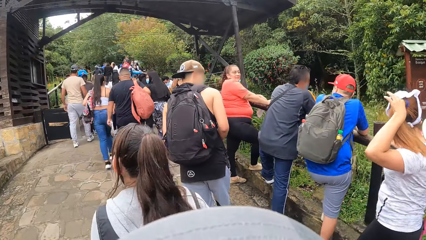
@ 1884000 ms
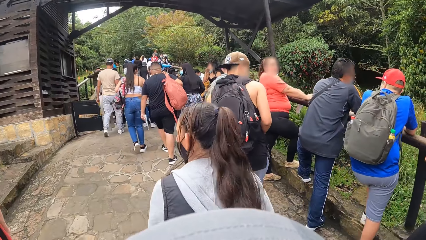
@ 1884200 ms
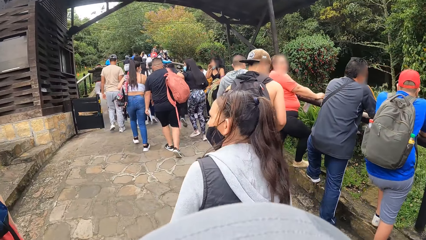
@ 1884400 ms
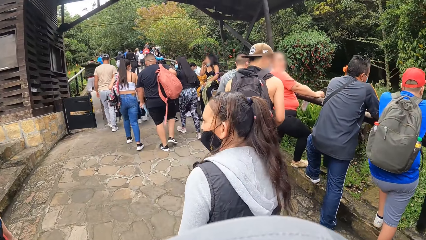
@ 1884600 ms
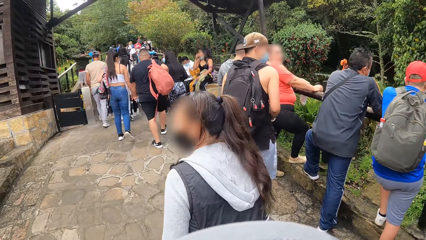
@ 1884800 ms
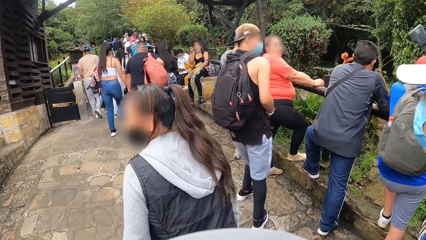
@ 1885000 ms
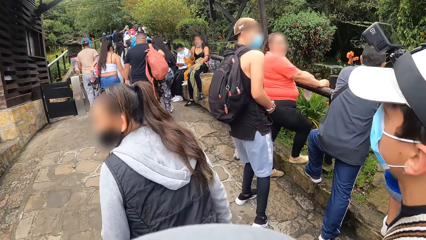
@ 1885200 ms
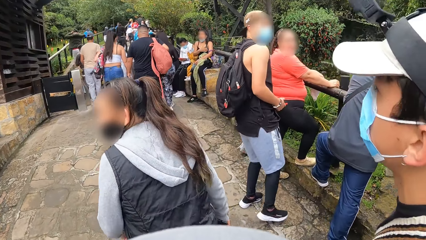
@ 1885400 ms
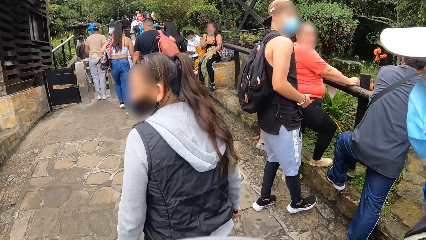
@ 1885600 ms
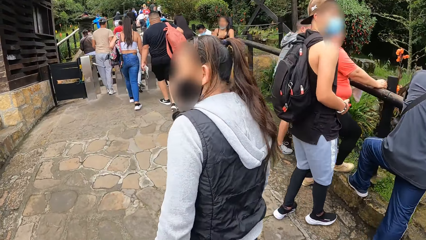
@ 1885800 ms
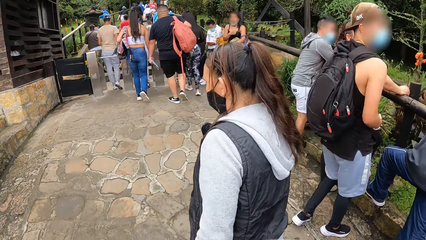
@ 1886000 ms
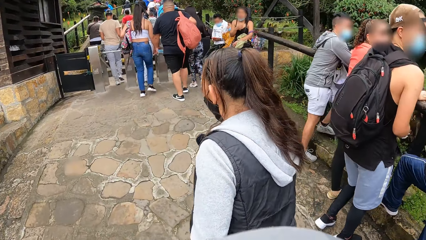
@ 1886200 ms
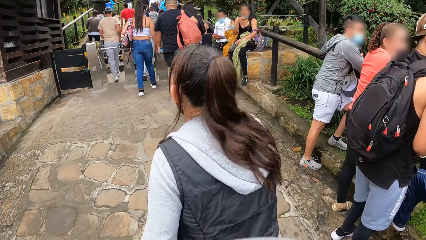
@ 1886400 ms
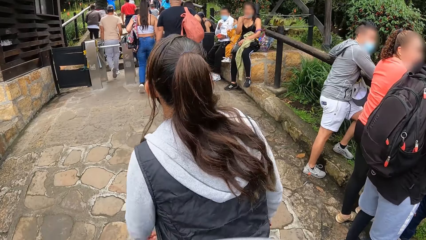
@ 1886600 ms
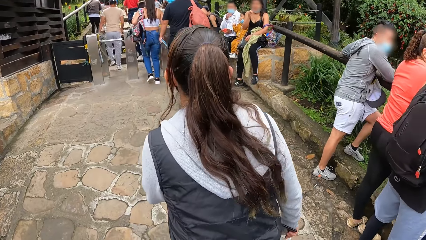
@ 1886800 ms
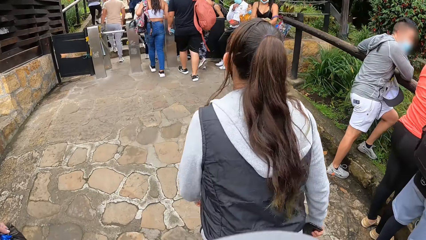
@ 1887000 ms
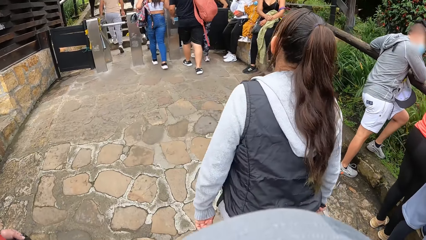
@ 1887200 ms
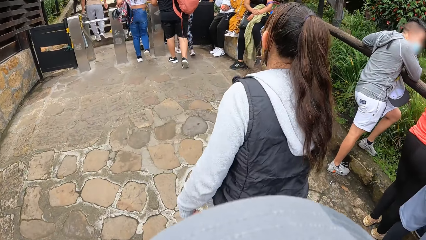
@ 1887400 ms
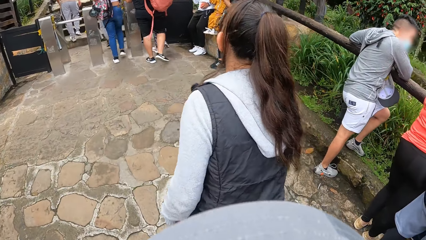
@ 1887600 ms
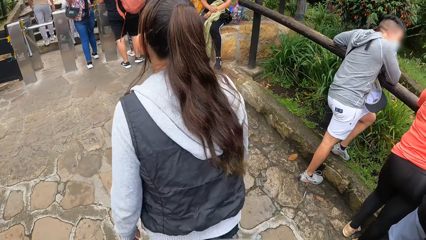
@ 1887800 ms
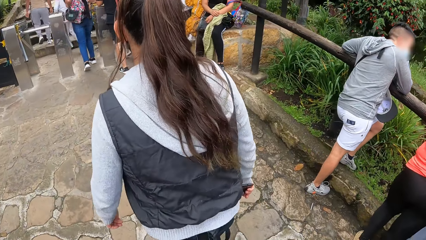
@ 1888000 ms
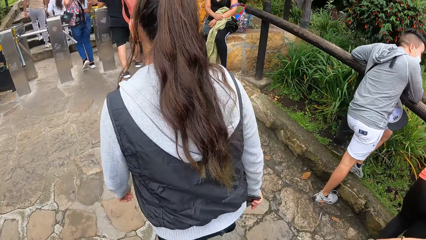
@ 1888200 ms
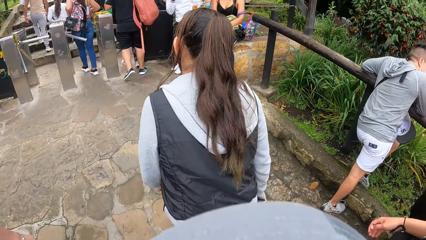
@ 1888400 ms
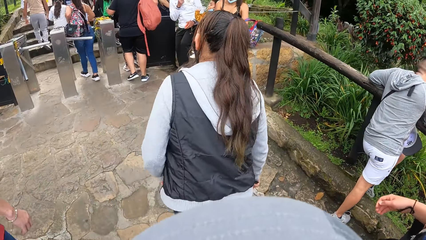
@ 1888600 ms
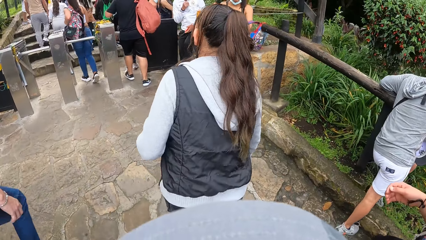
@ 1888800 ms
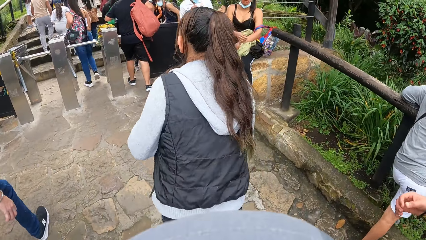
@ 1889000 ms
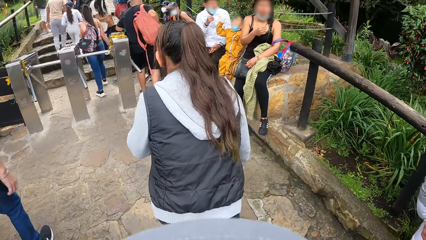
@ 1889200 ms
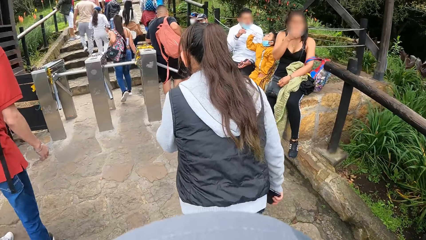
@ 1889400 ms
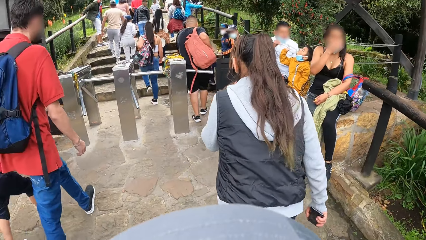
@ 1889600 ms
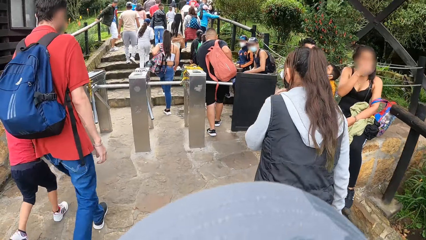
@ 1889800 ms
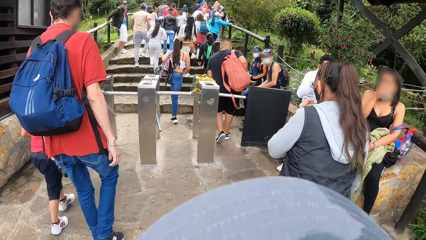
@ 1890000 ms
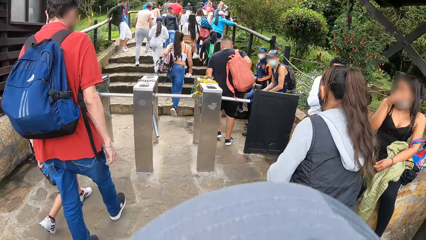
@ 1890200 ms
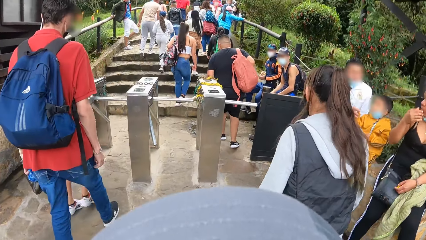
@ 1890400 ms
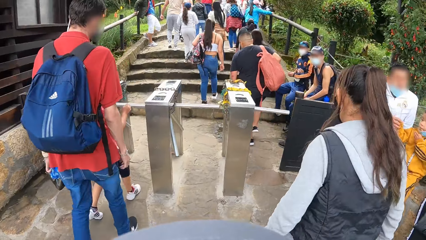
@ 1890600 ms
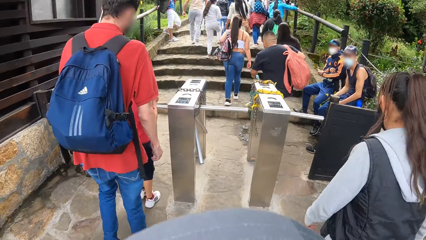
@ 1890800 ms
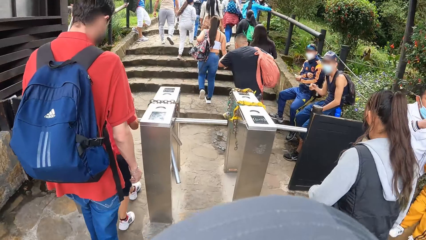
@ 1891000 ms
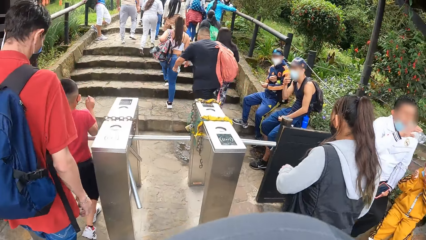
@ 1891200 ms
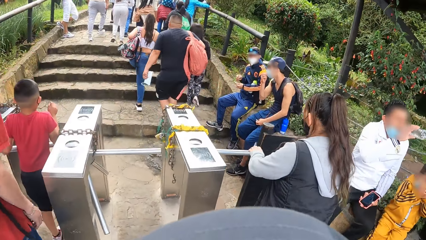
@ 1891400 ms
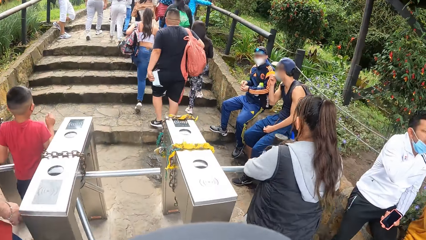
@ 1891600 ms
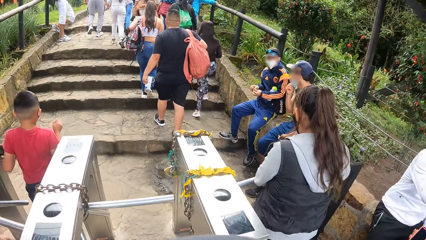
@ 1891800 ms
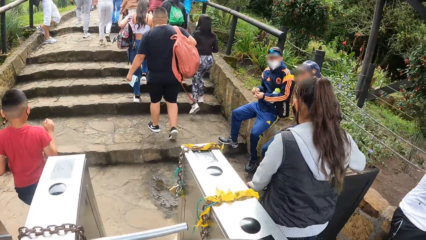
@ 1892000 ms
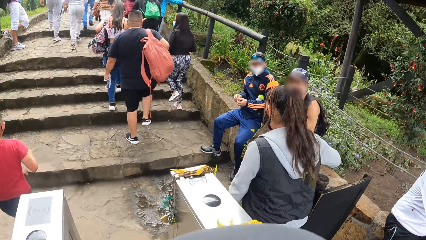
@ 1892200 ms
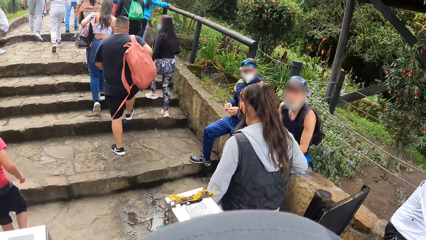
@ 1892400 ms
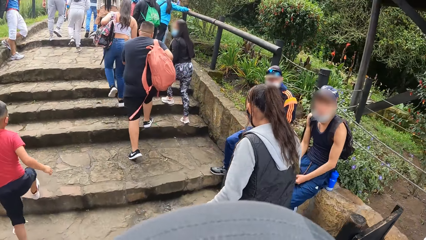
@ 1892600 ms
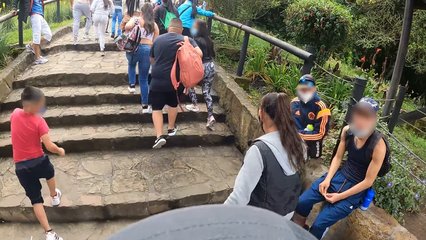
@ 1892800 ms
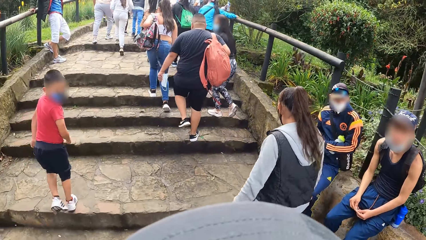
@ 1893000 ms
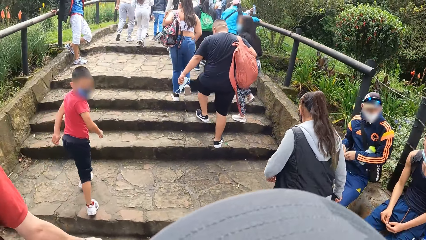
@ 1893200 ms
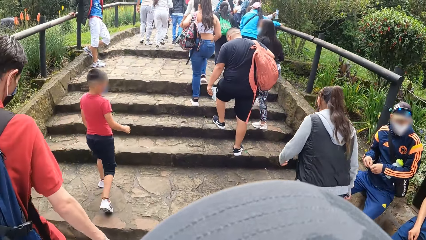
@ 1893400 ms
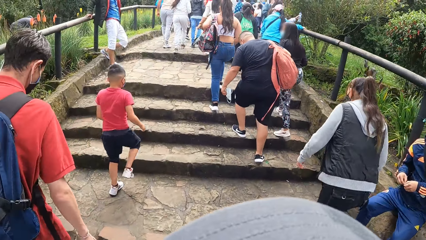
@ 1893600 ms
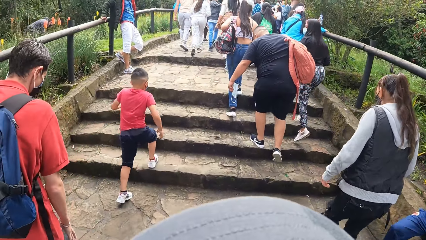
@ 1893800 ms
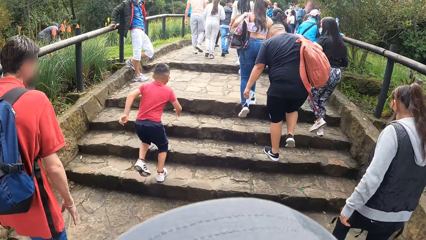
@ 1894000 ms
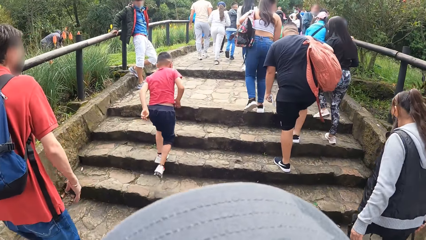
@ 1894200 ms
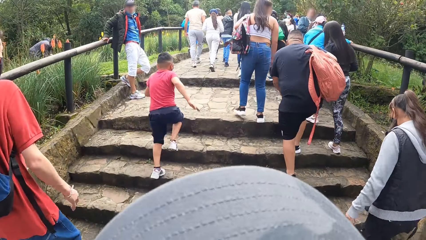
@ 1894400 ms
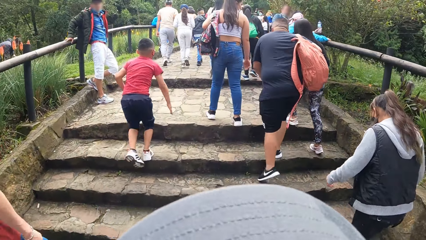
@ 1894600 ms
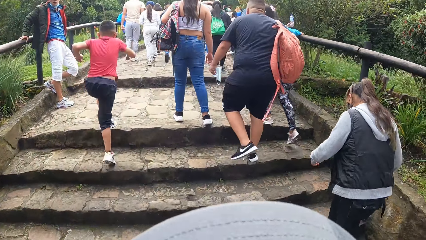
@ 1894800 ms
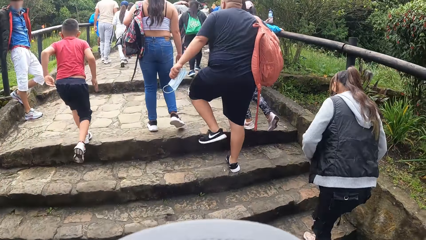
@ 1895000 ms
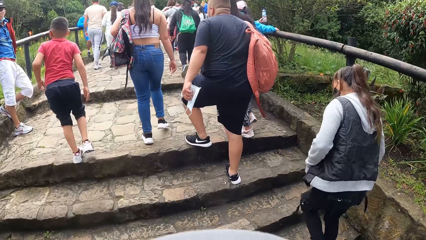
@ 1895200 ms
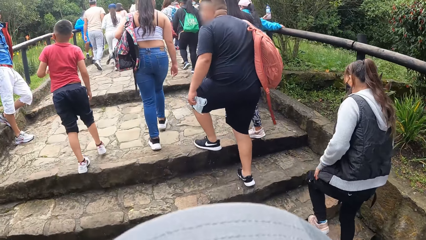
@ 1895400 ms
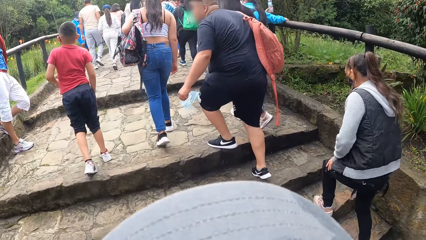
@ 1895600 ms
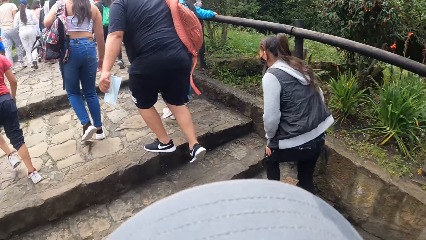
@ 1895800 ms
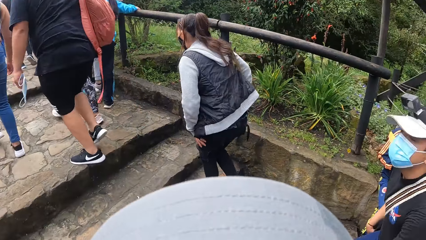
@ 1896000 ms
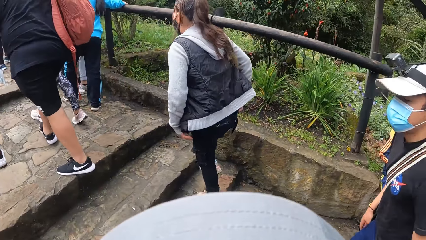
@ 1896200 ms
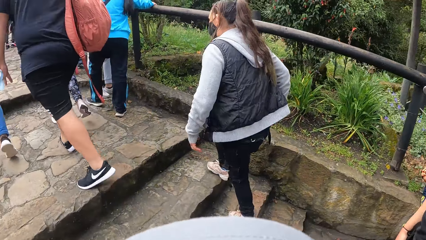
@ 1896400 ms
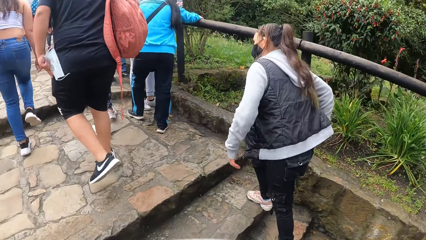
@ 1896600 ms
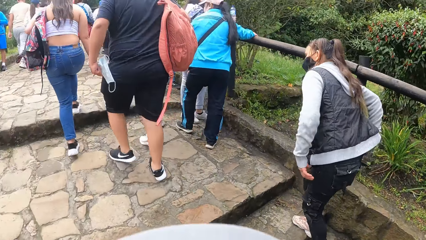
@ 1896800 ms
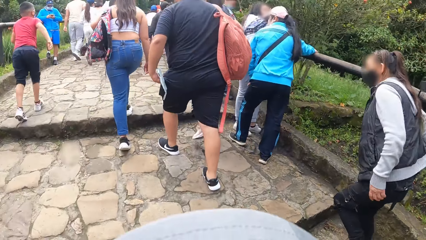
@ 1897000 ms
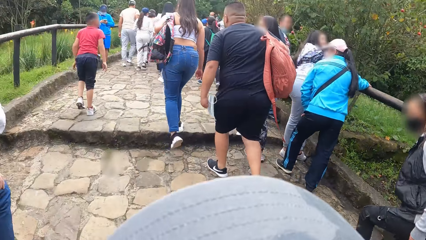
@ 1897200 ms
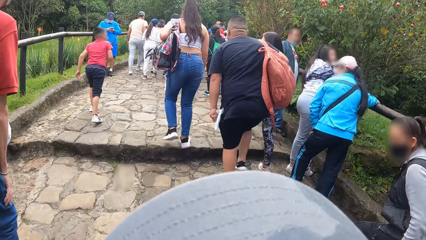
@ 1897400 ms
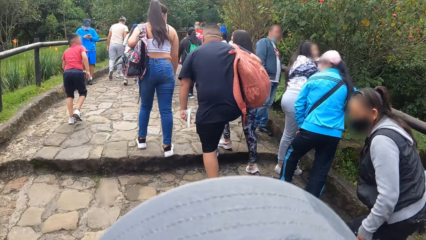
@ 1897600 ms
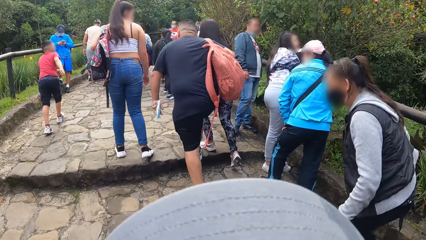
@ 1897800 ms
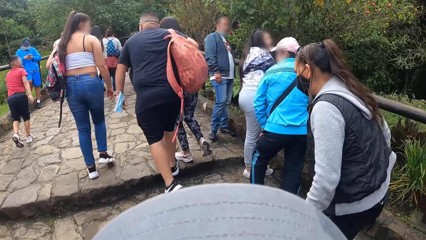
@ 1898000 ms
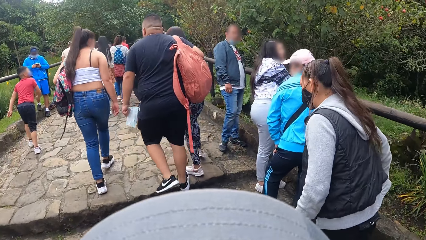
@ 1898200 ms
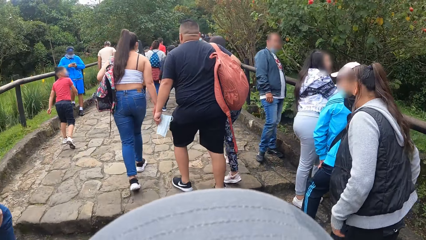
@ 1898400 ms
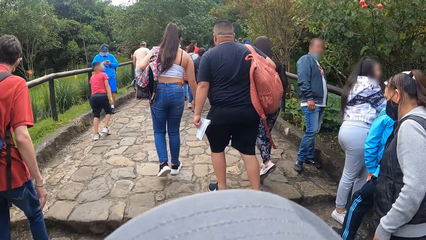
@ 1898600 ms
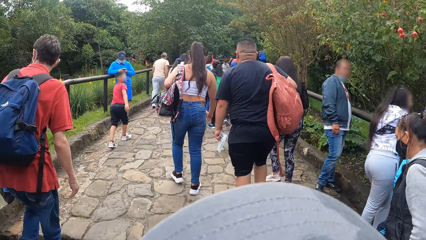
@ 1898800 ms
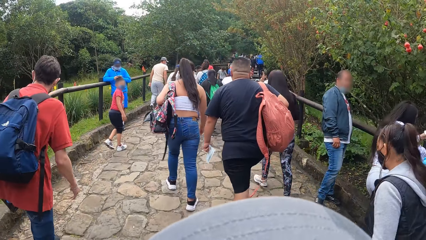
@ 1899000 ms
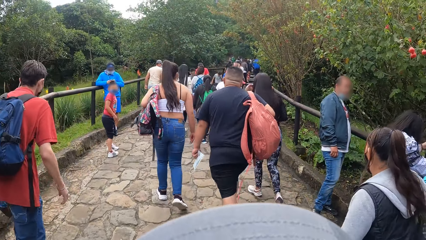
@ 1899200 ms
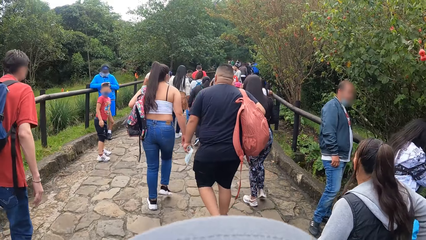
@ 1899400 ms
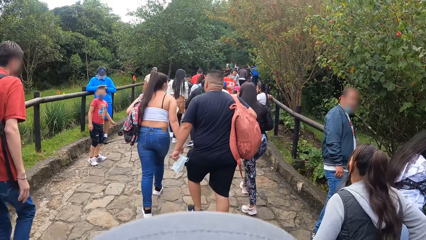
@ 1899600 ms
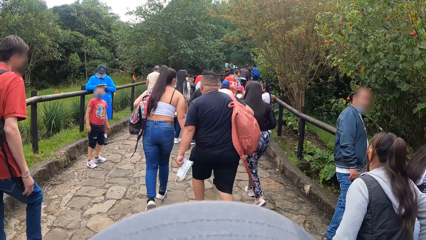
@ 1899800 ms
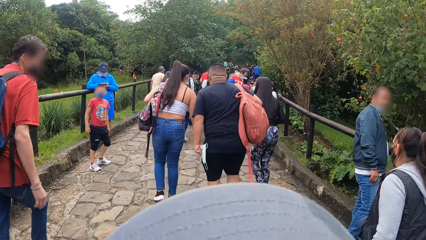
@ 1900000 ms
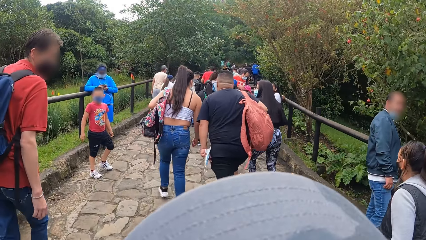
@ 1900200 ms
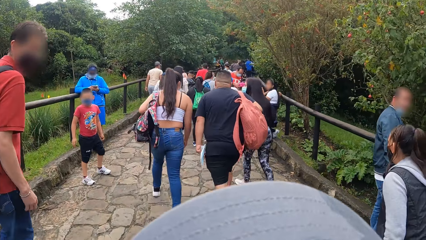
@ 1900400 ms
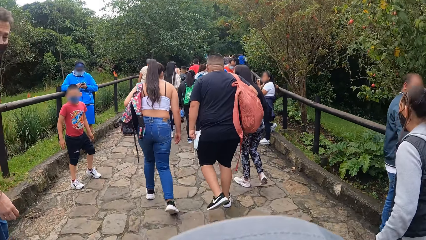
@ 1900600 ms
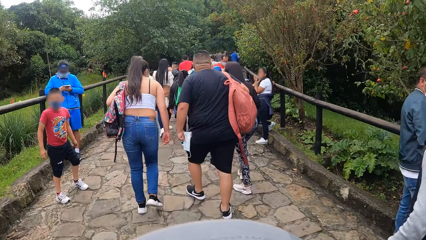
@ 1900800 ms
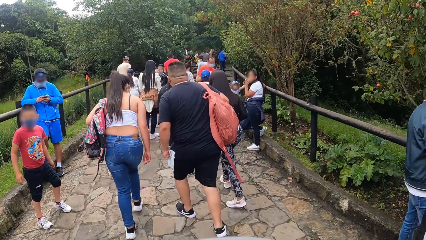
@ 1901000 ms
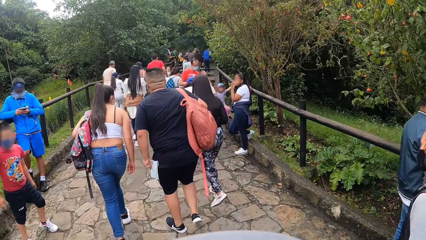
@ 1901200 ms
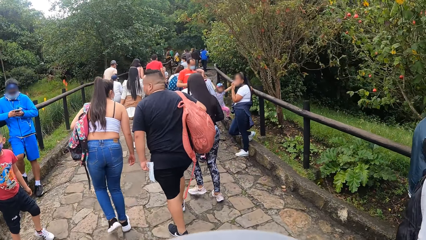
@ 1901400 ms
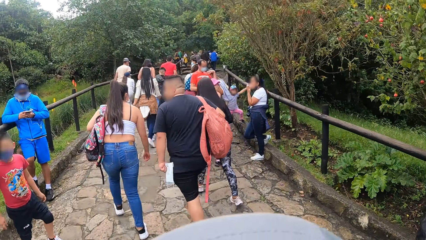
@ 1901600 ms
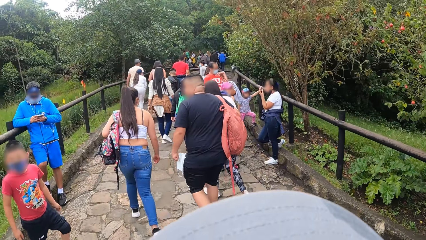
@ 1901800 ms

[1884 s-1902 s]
The camera wearer walks through a barrier. They walk up a staircase. A man walks up the staircase.
